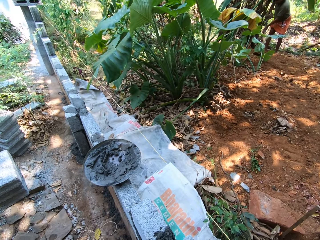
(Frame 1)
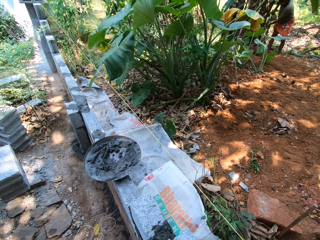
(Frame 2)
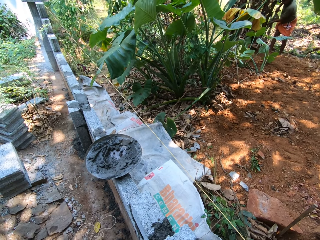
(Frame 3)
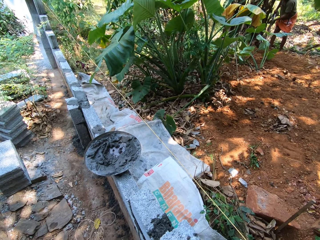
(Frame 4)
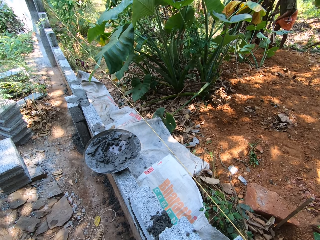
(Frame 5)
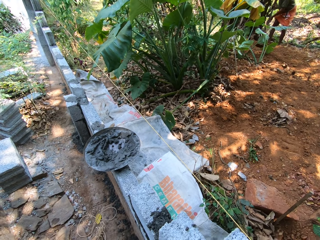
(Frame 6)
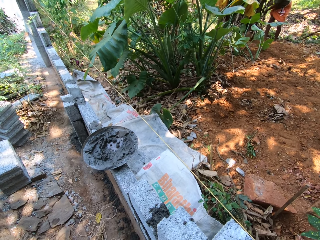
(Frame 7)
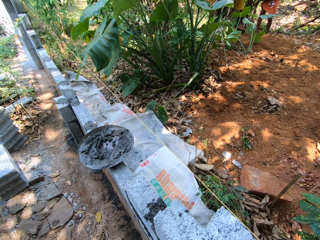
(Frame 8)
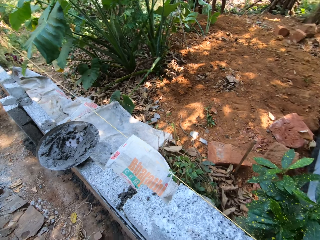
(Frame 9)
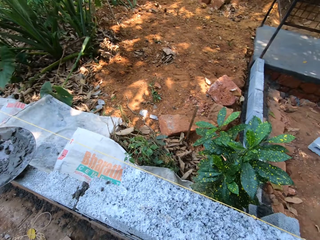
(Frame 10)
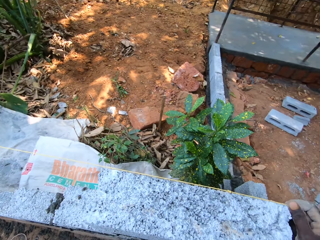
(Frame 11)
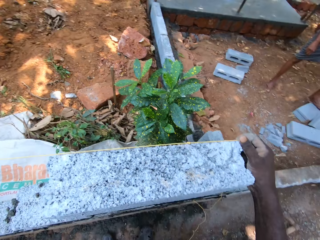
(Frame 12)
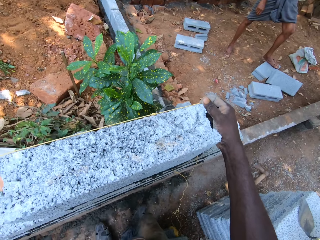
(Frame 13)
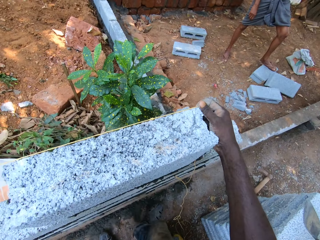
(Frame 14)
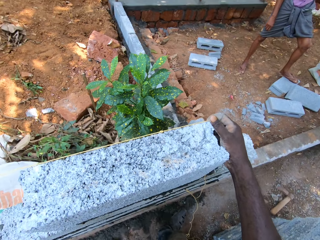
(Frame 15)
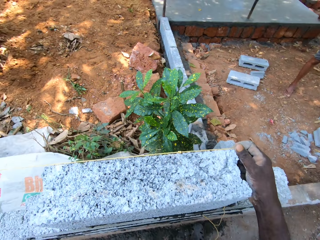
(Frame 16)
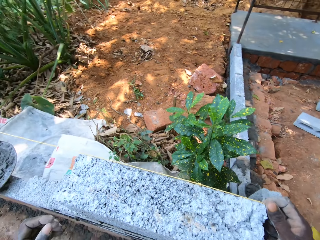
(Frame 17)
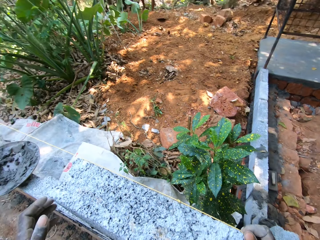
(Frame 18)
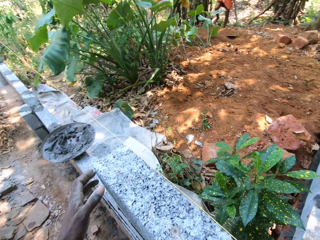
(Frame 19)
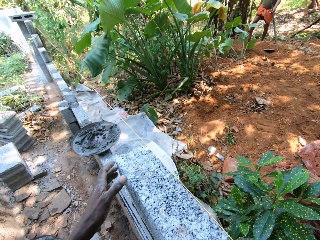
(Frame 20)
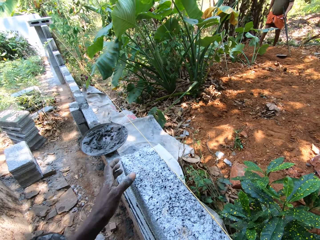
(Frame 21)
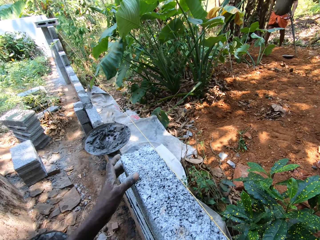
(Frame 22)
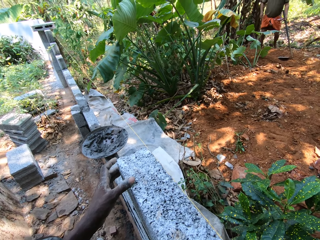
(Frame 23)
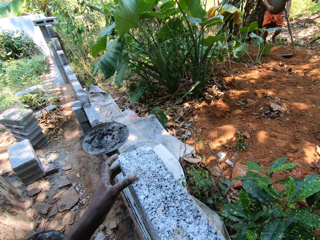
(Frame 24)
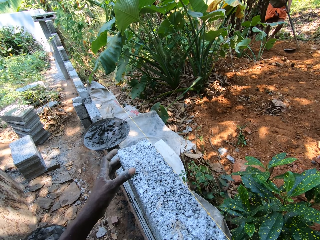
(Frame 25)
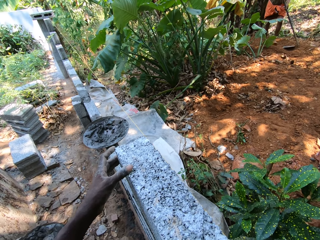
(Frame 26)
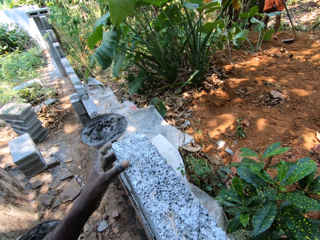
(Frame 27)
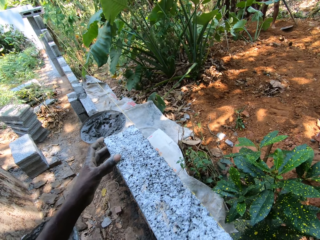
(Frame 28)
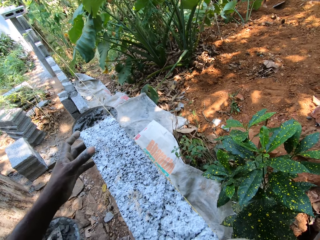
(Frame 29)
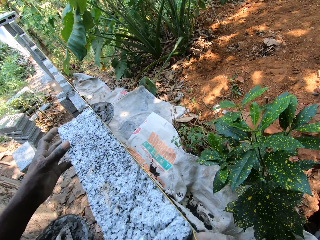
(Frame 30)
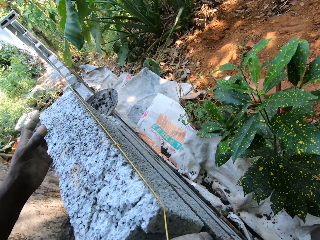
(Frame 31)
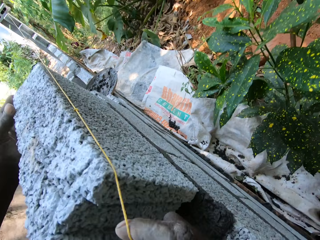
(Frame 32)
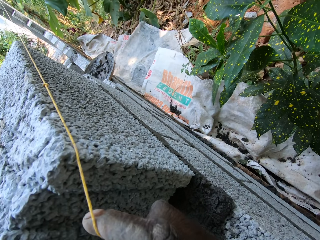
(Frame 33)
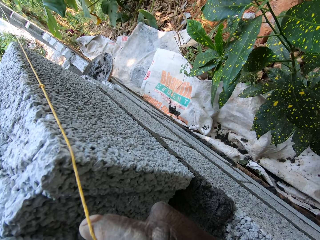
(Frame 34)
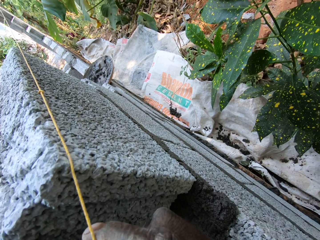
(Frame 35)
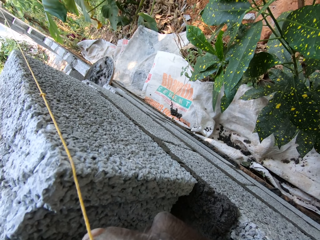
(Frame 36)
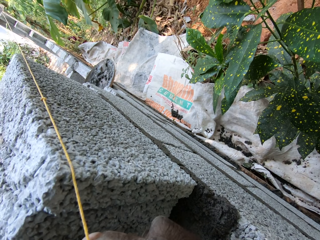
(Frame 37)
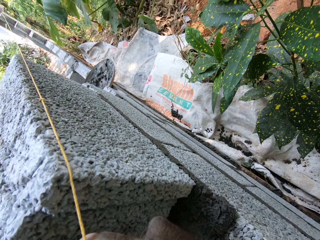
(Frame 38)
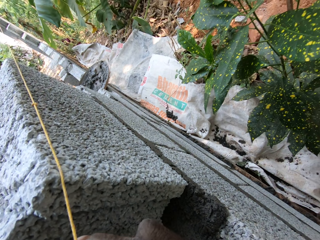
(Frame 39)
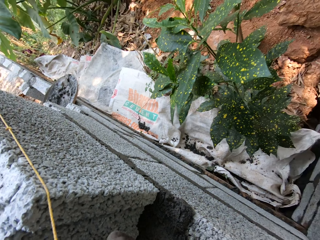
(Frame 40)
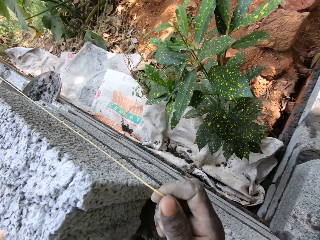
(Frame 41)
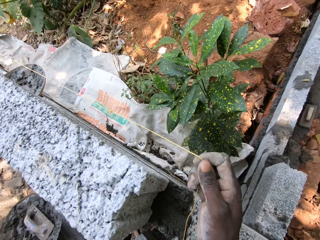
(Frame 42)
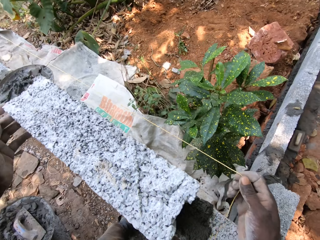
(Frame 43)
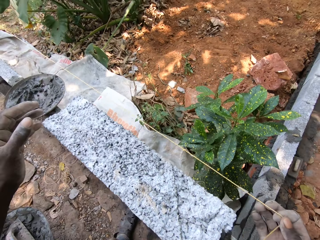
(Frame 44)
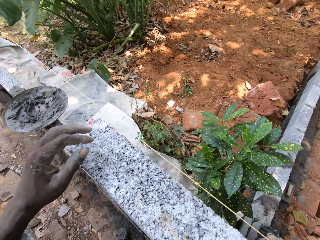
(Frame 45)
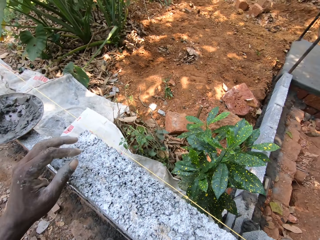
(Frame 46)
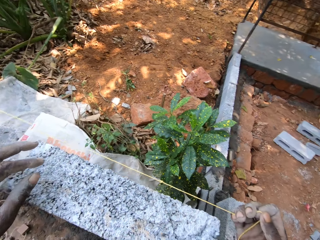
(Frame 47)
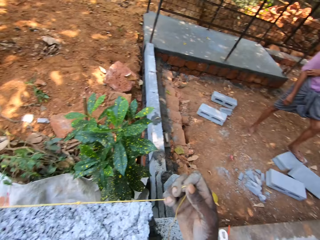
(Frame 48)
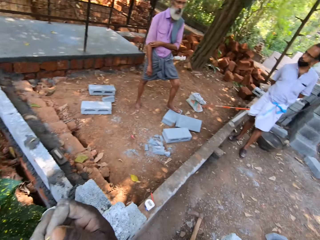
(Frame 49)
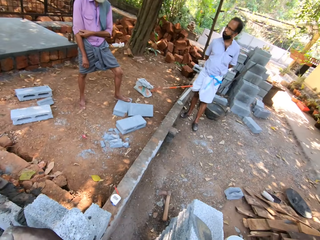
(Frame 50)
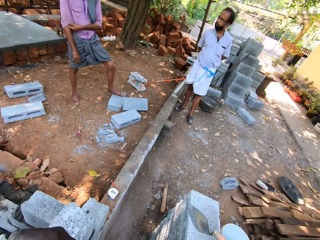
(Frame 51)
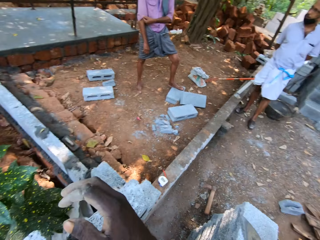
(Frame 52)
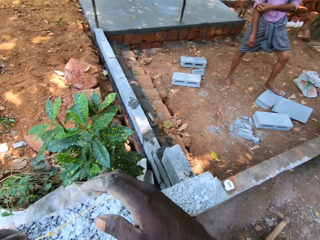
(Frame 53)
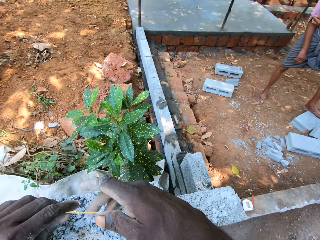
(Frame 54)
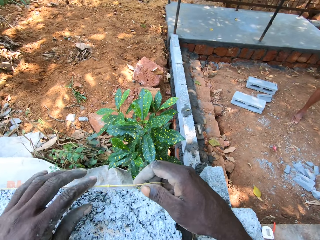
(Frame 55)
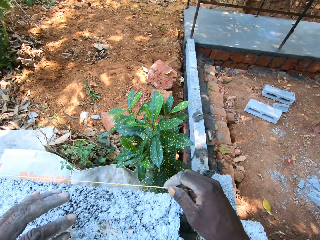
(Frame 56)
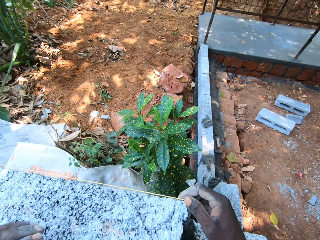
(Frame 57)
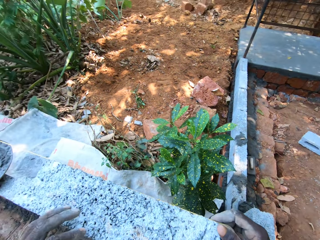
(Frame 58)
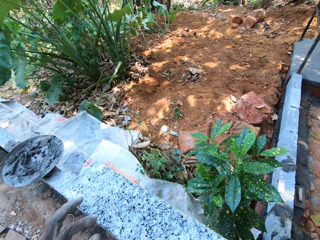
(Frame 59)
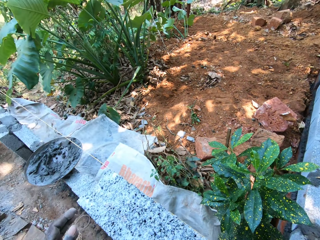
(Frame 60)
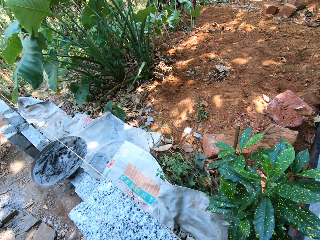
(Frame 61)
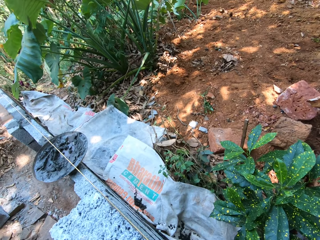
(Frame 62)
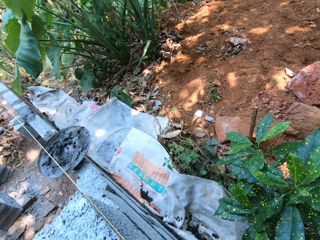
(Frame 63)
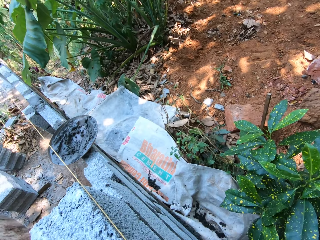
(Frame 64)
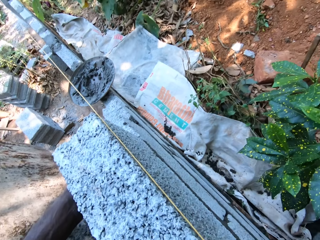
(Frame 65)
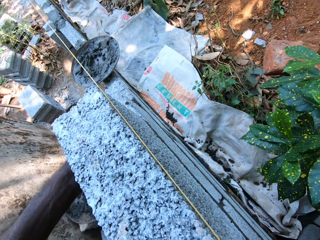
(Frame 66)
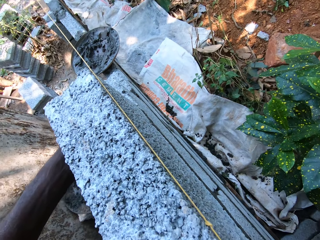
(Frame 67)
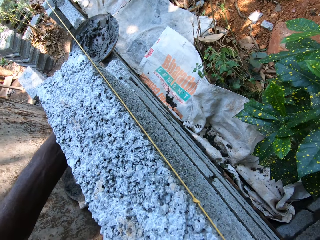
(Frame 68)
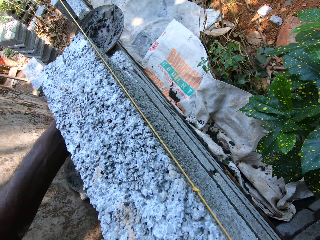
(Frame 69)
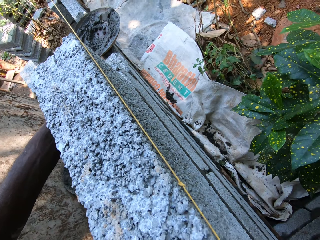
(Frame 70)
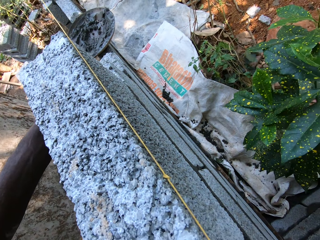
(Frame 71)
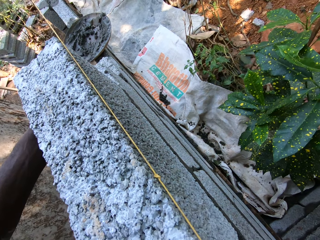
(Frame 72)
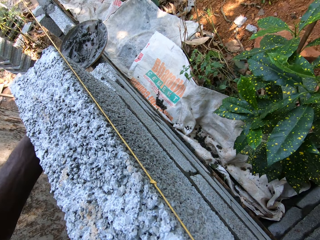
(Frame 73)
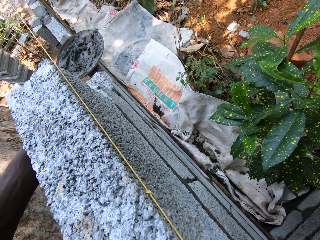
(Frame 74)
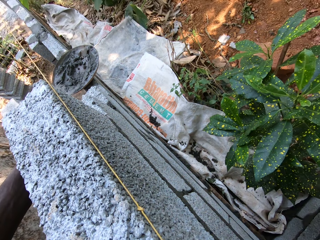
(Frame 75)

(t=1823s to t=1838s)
The camera wearer draws the rope with his right hand. He measures the fence with the rope. A man interacts with another man. The camera wearer measures the fence with the rope. He touches the rope with his left hand.

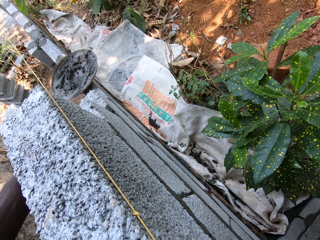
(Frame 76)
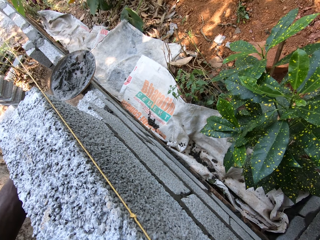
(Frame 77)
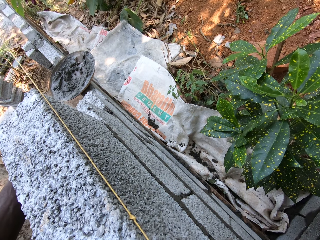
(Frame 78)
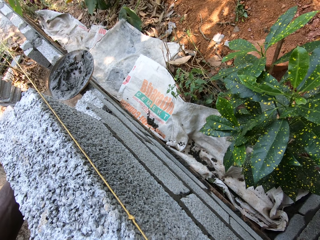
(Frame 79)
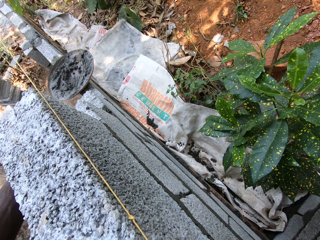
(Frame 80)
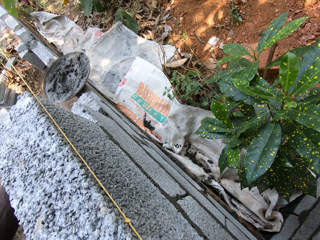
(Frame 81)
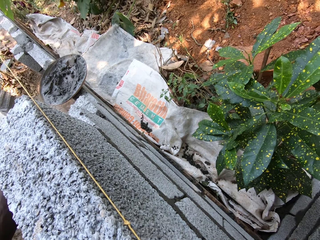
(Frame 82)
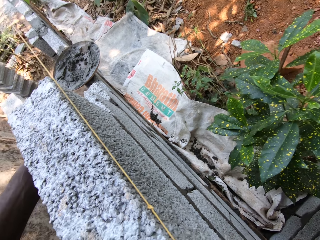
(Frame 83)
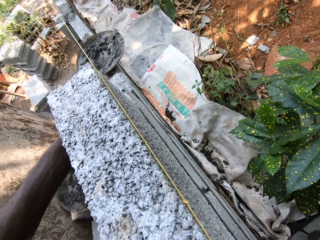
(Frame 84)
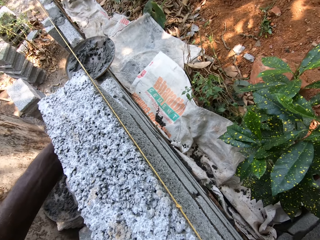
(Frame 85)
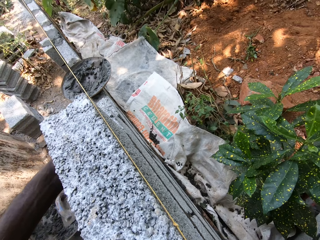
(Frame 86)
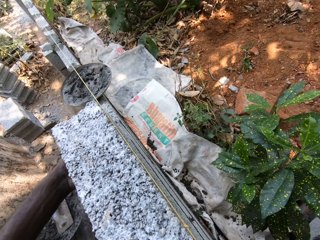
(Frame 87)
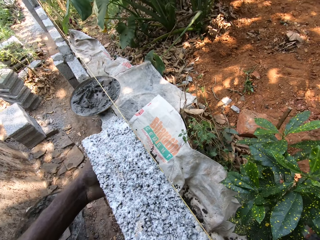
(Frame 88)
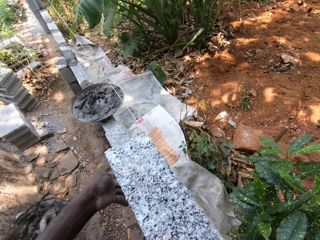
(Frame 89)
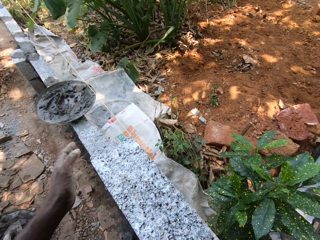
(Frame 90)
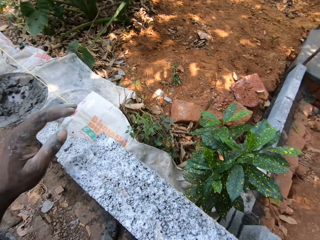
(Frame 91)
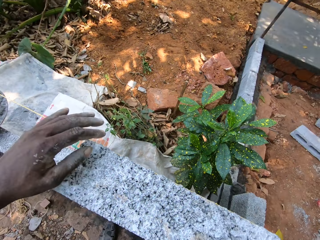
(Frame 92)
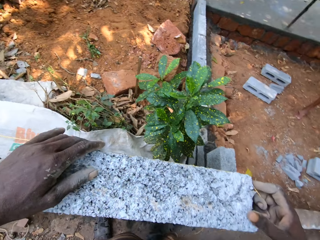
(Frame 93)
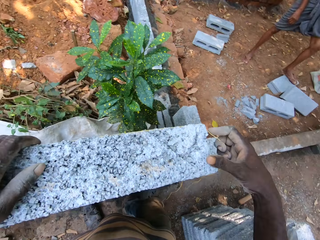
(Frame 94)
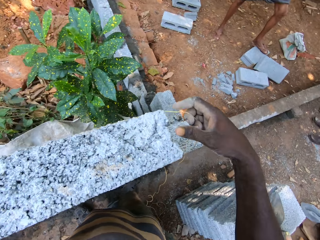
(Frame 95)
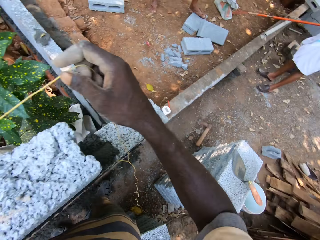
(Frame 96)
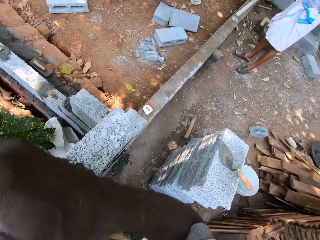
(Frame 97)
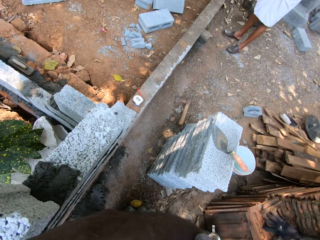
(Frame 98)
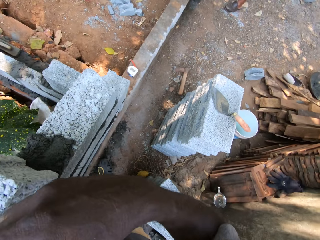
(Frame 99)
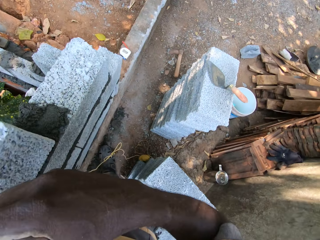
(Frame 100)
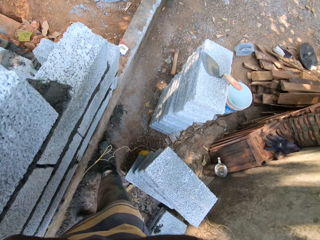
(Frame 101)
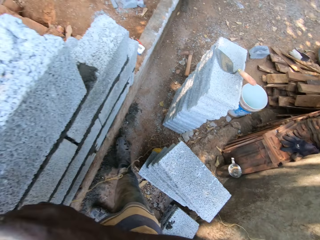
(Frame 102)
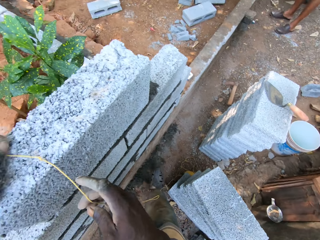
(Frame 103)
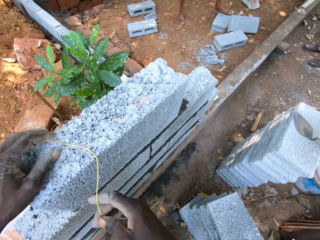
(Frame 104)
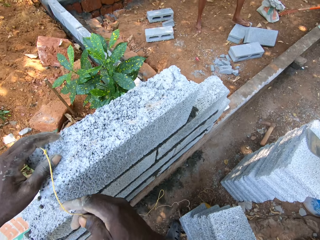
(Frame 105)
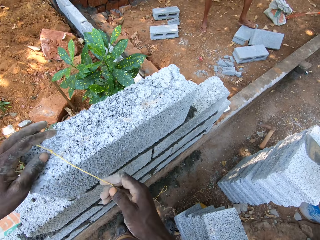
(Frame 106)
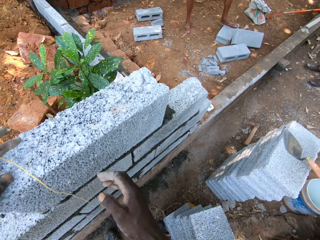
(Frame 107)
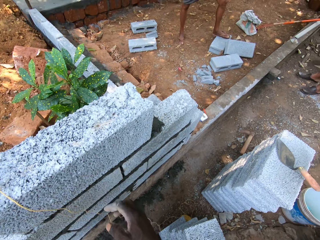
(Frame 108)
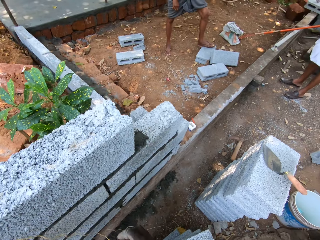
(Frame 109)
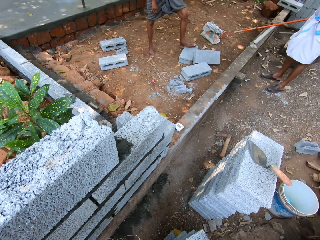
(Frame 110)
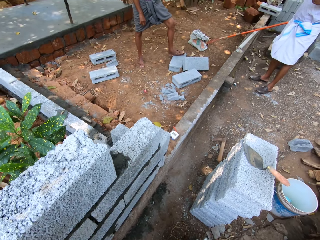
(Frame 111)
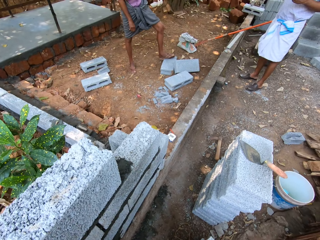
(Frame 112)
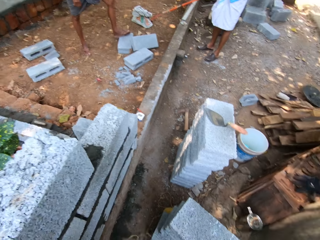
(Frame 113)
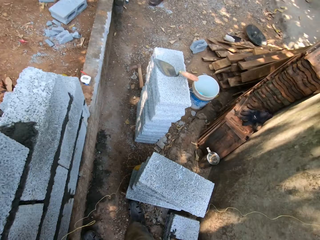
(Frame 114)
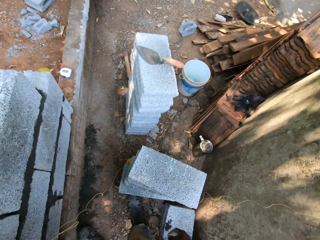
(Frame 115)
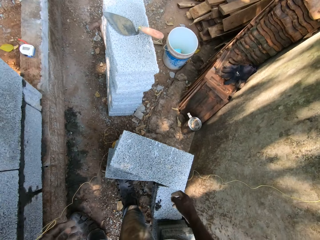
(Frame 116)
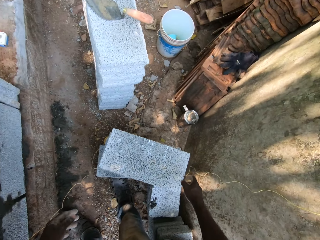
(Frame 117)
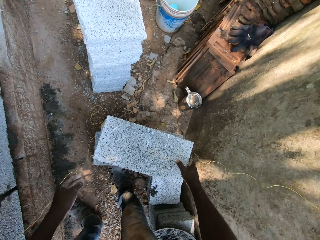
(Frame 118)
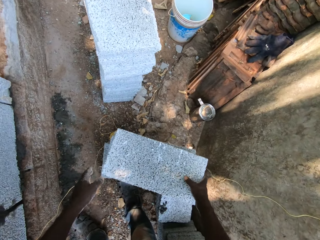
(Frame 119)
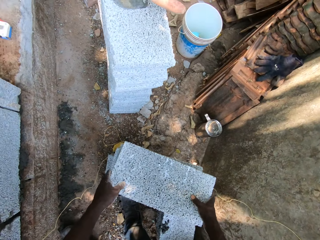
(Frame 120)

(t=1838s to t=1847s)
The camera wearer holds the rope firmly. He places the rope on the fence with his hands.
